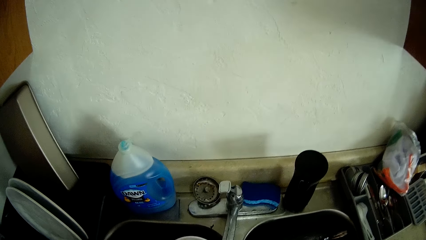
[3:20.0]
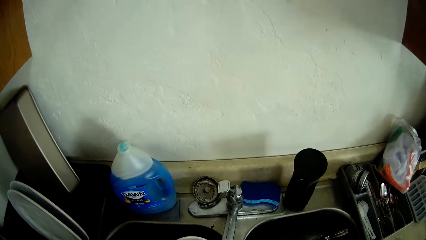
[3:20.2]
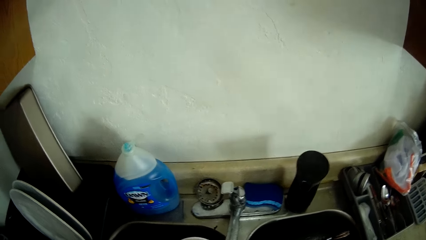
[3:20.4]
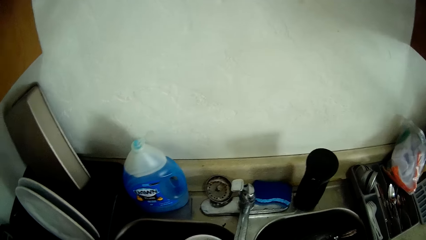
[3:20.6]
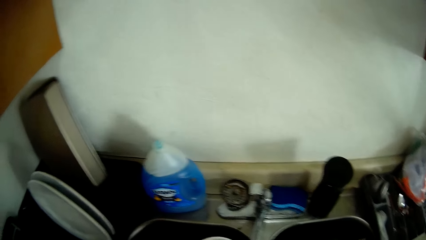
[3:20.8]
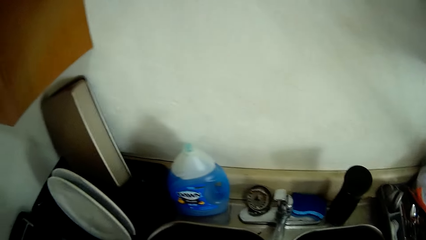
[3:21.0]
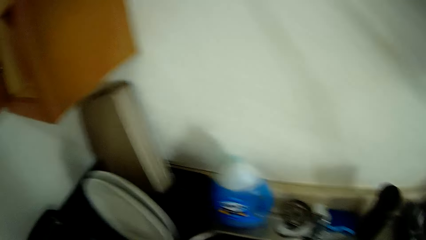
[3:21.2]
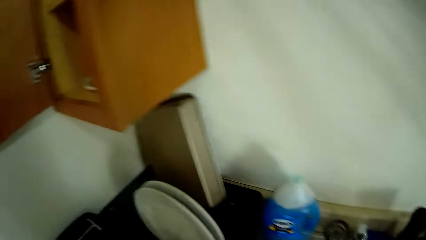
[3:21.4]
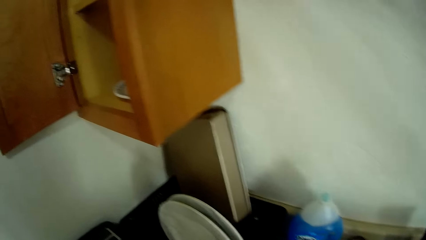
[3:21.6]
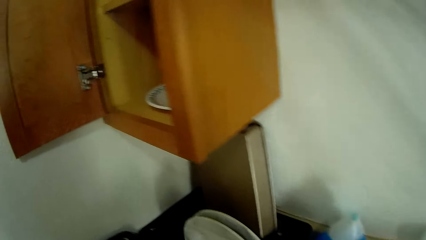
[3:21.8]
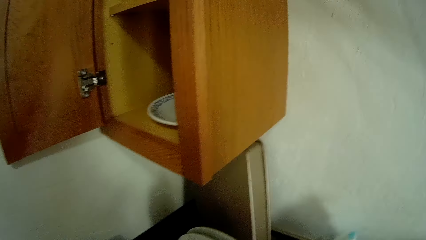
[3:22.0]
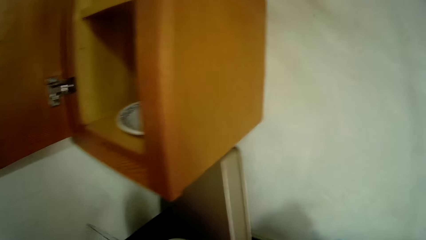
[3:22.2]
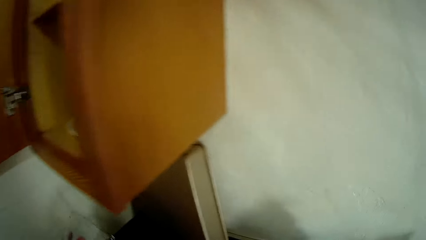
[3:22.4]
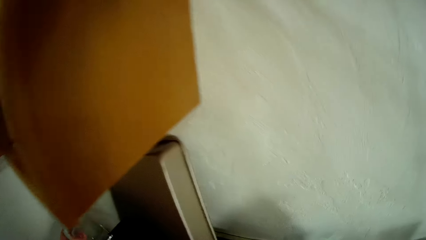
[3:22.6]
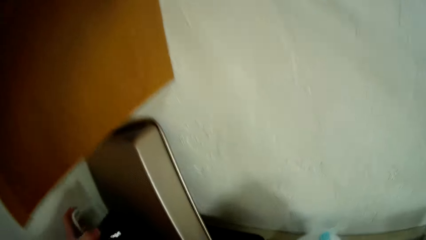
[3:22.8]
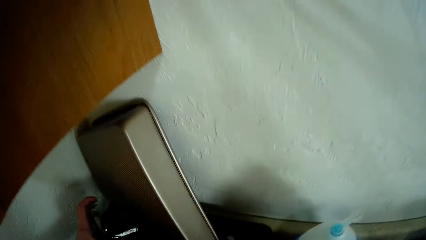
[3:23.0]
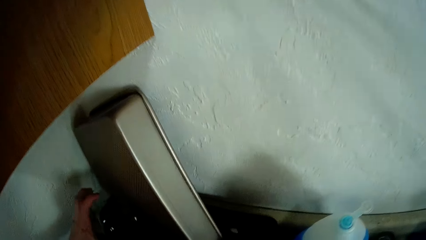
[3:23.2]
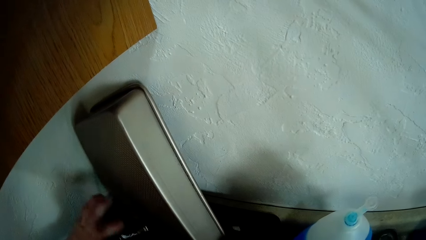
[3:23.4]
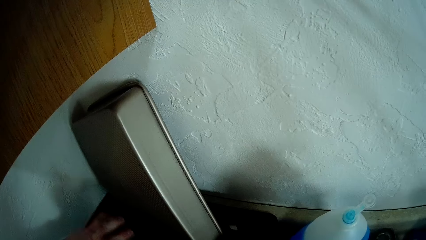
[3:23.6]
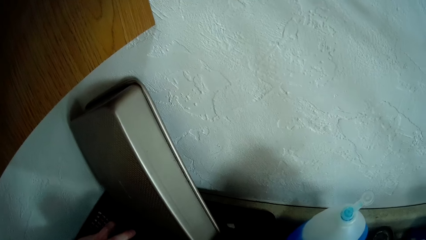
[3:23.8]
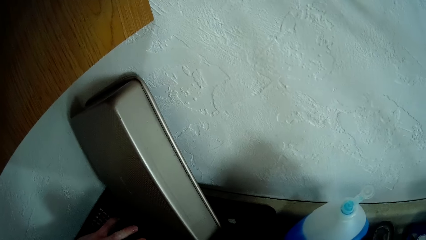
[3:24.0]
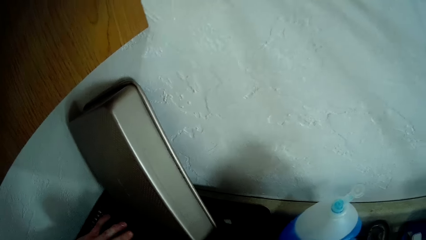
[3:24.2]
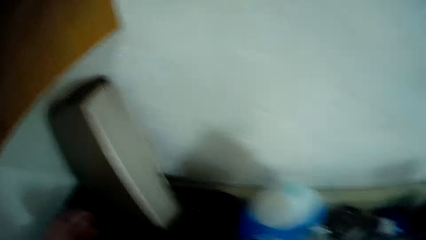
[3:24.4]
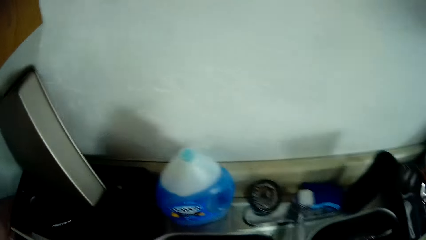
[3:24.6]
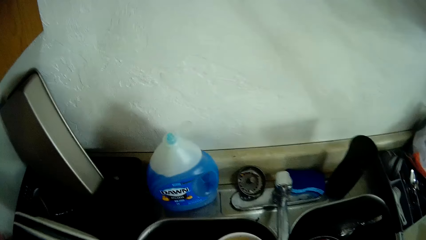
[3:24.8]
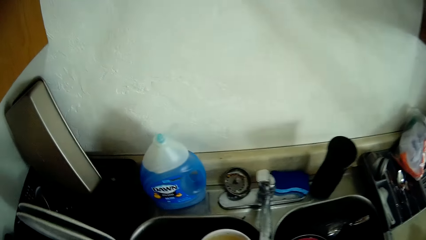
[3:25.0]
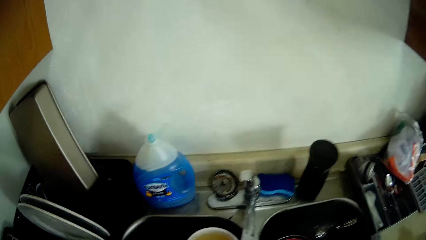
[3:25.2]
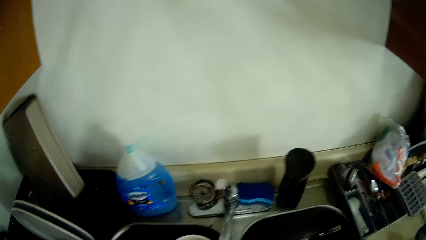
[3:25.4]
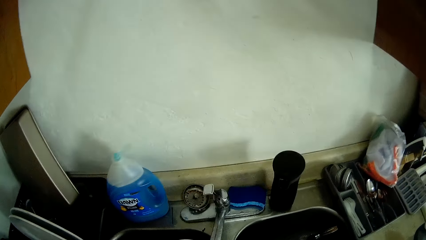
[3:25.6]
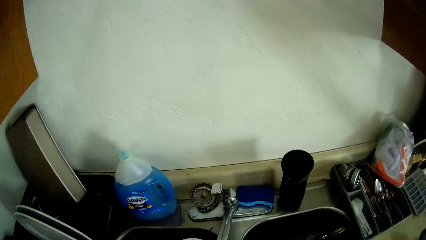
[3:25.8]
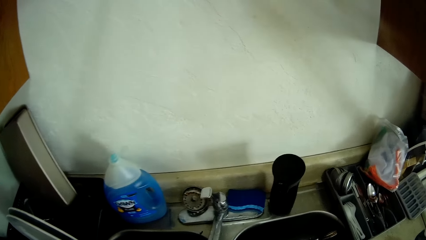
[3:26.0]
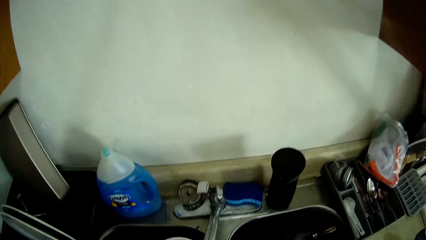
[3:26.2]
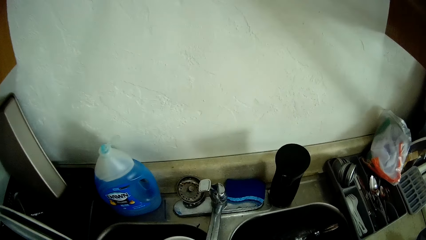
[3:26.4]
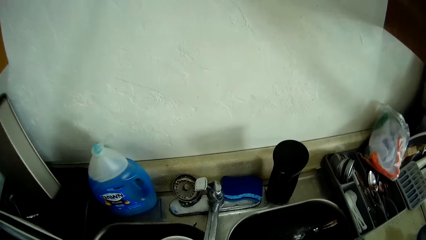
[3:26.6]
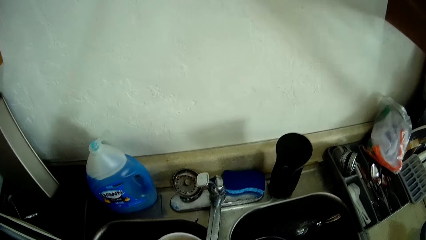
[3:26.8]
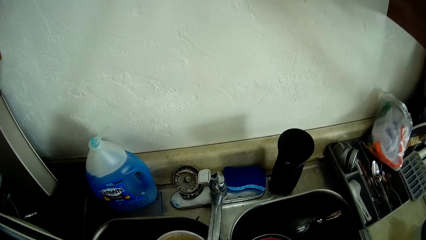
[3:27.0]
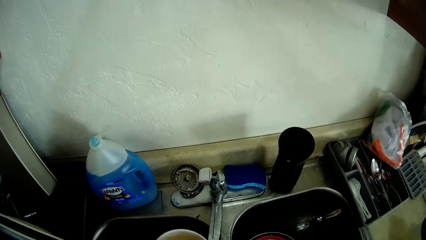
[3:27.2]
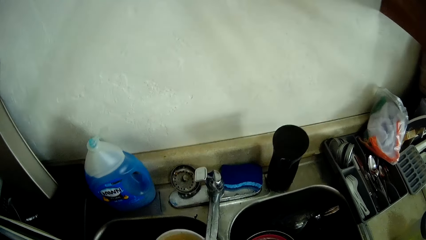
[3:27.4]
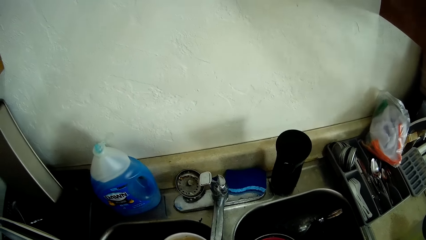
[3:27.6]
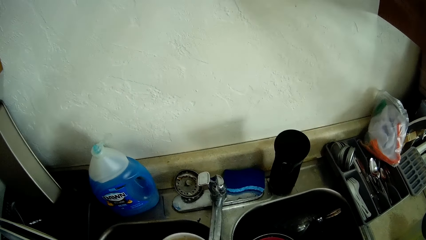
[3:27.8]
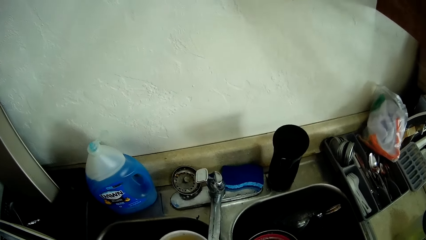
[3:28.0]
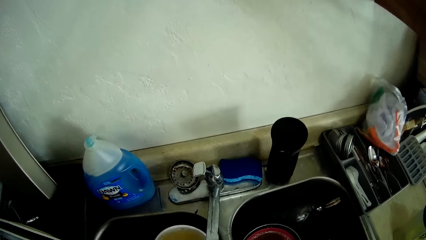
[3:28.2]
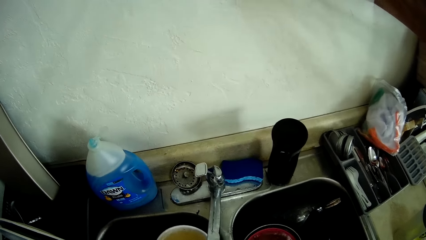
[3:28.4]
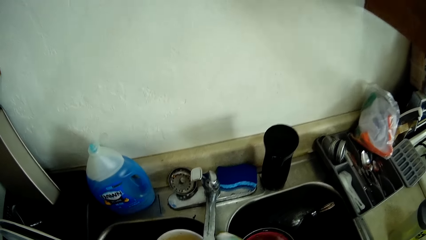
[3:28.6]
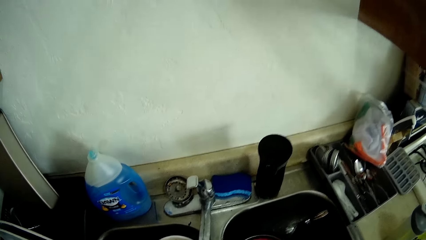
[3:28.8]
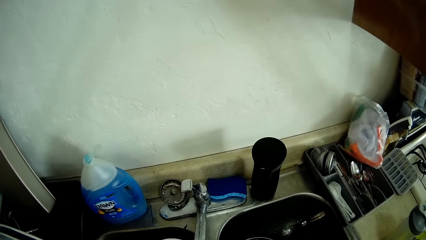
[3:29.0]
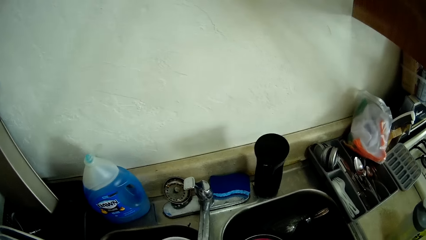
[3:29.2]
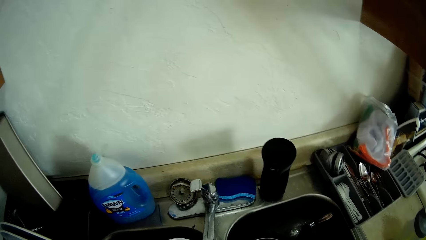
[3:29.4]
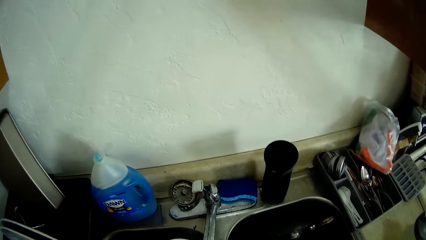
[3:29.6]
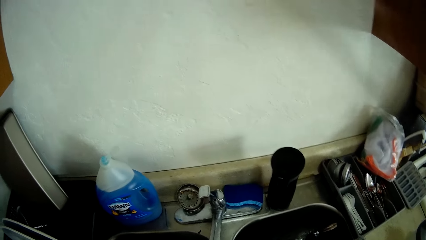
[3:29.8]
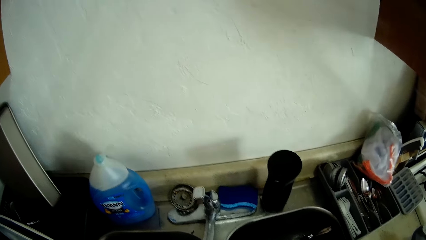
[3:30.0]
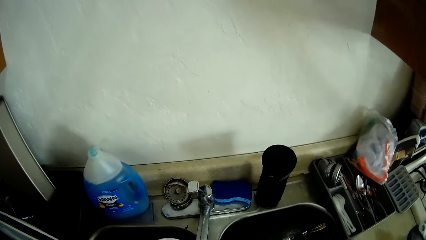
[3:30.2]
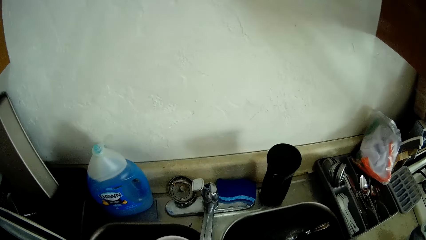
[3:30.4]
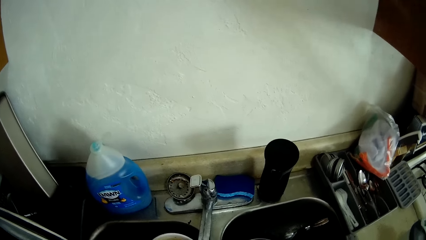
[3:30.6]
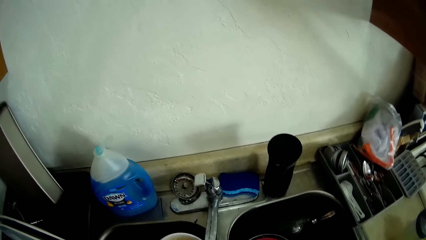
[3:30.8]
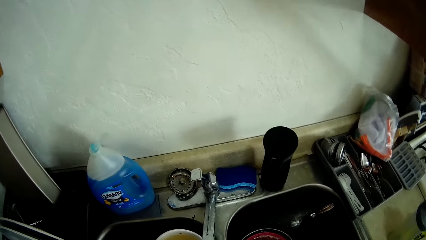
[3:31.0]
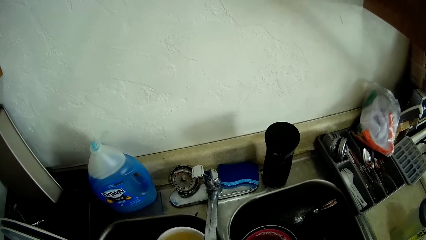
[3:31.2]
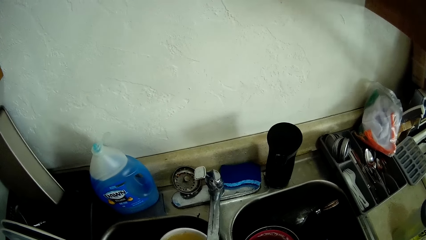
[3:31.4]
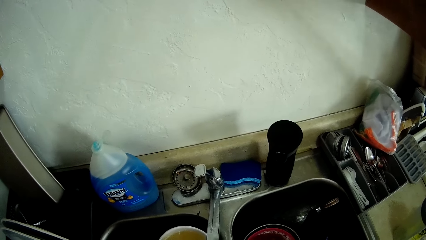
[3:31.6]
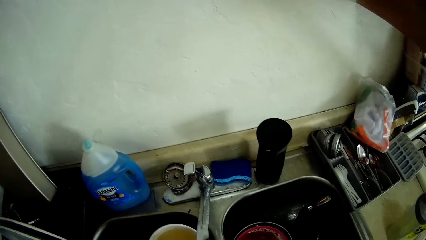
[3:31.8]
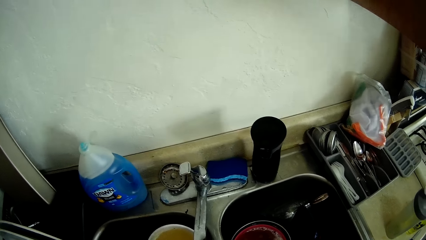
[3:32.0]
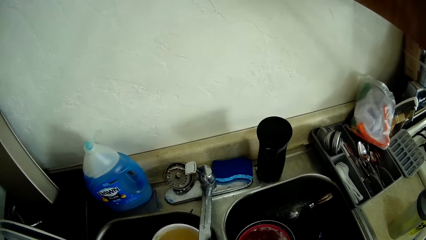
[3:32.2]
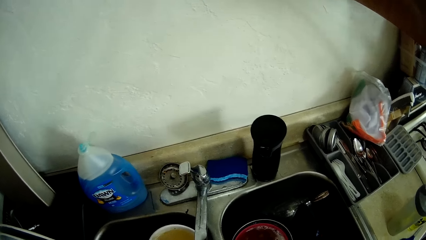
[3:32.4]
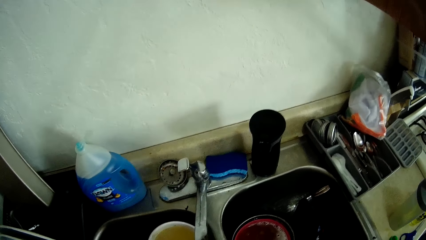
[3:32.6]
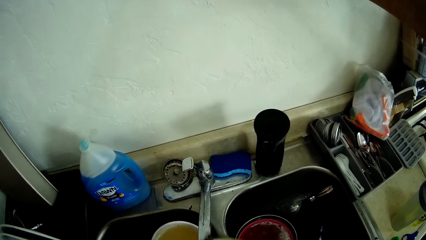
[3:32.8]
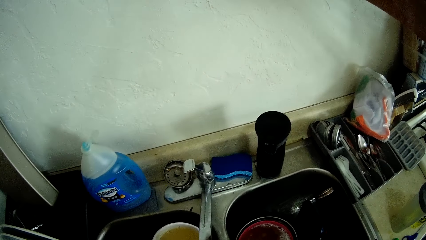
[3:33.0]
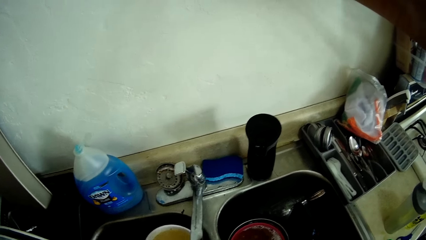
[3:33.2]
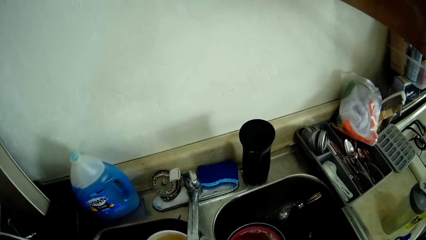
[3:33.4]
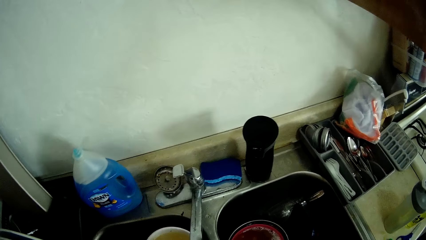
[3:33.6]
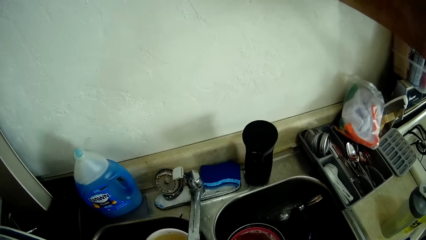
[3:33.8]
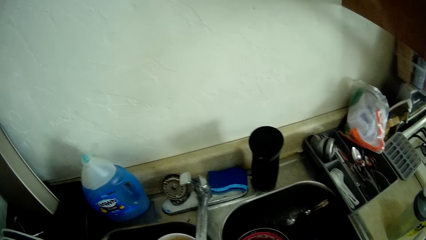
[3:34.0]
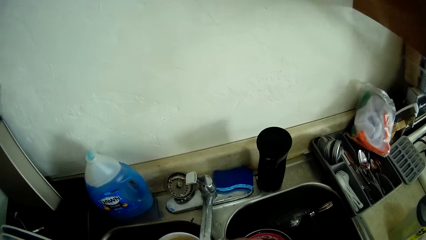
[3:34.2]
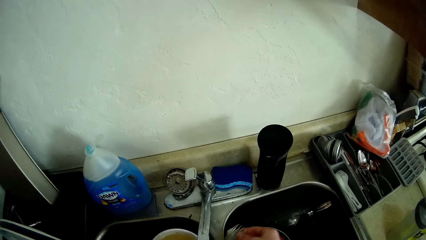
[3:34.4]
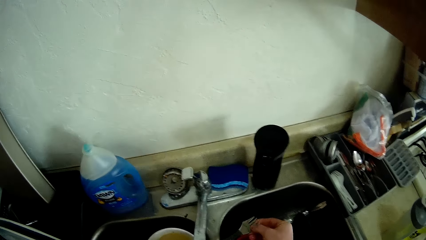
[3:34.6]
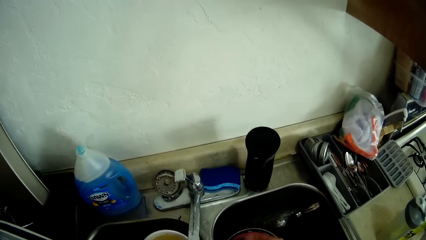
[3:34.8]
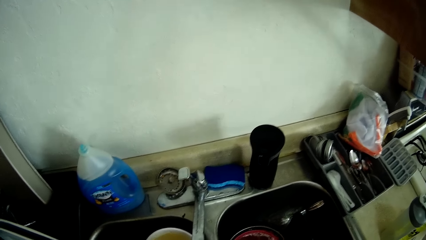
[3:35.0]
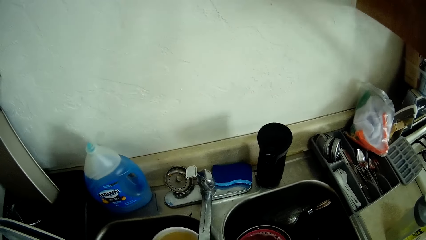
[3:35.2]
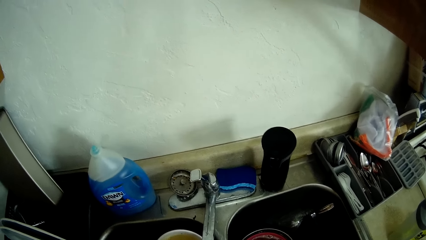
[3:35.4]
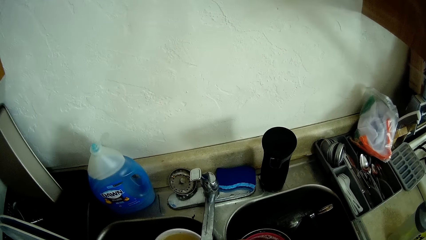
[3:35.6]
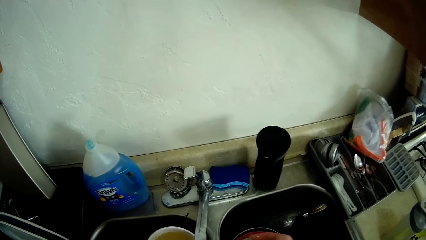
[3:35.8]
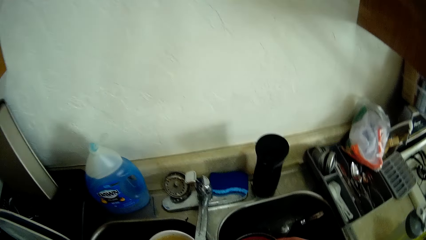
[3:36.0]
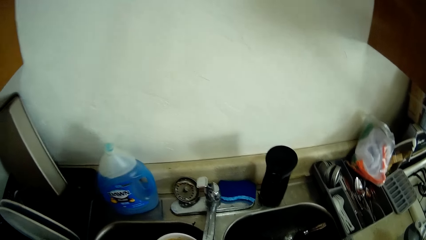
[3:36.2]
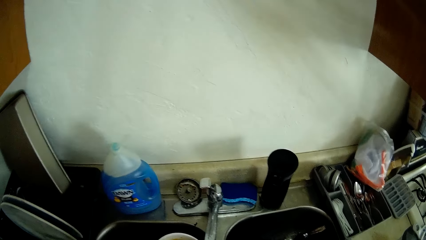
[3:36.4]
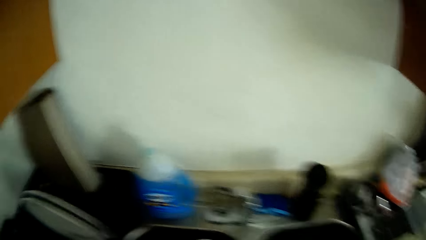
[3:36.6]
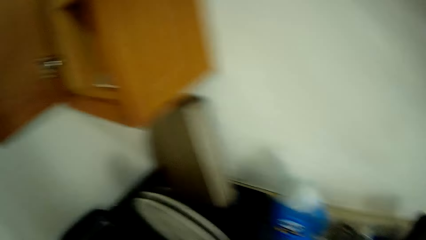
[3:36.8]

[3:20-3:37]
The camera wearer places the glass bowl onto the kitchen worktop with her left hand. She holds a cup. She washes another fork with the sponge.
